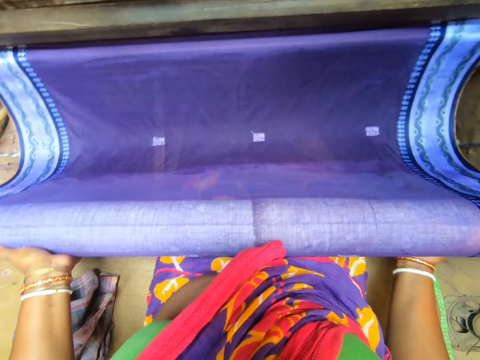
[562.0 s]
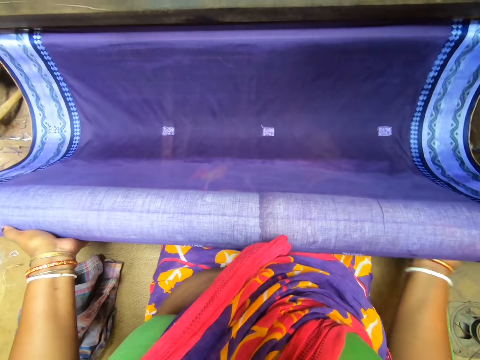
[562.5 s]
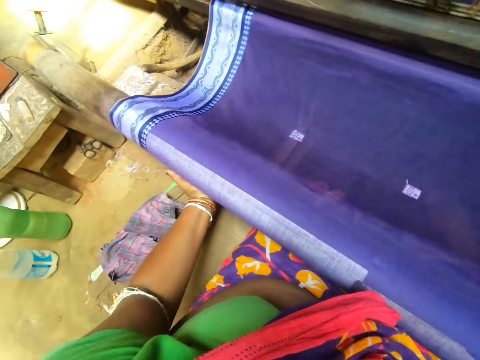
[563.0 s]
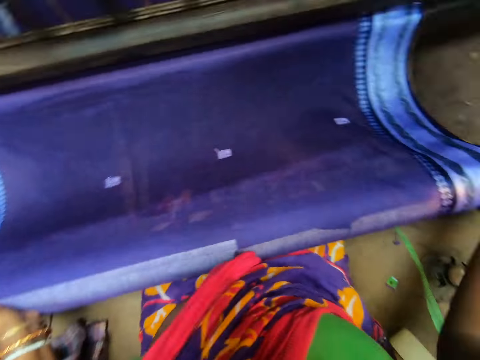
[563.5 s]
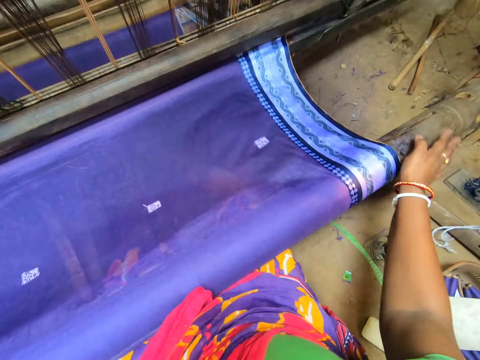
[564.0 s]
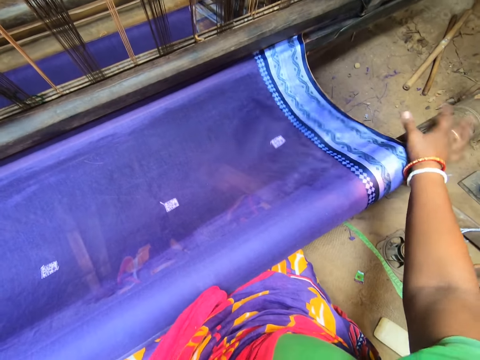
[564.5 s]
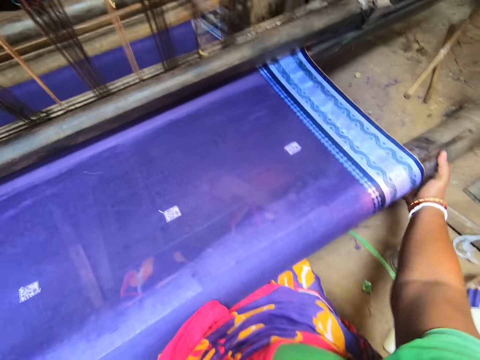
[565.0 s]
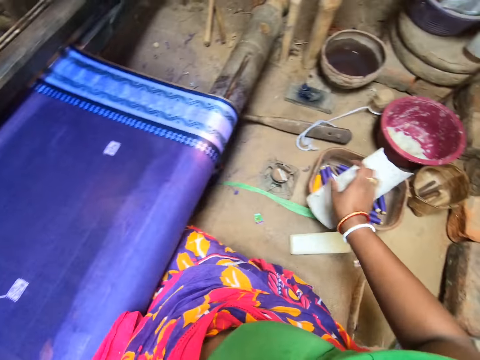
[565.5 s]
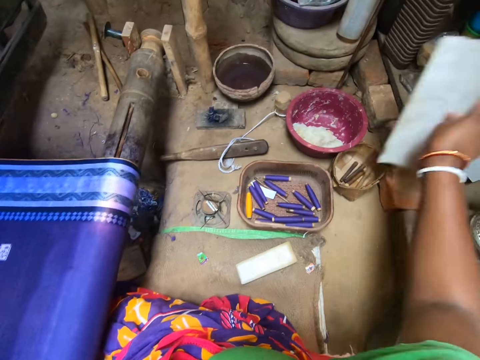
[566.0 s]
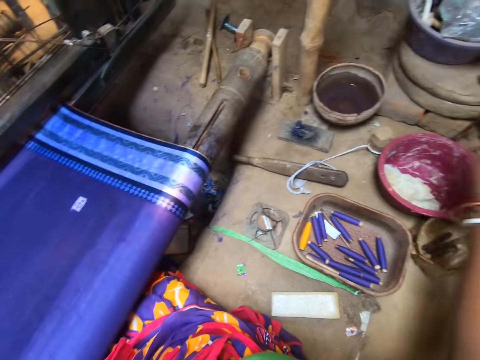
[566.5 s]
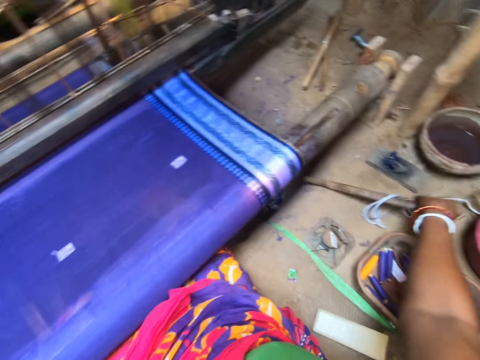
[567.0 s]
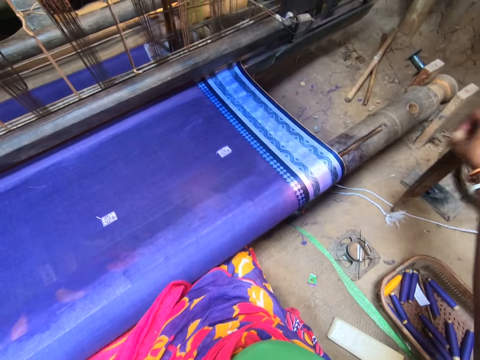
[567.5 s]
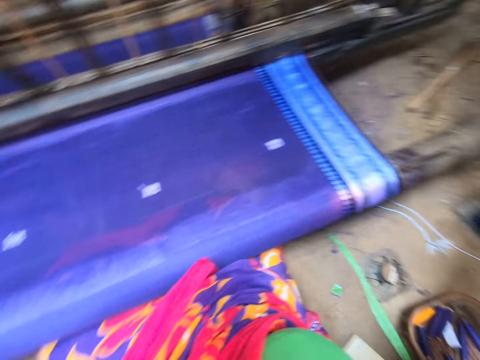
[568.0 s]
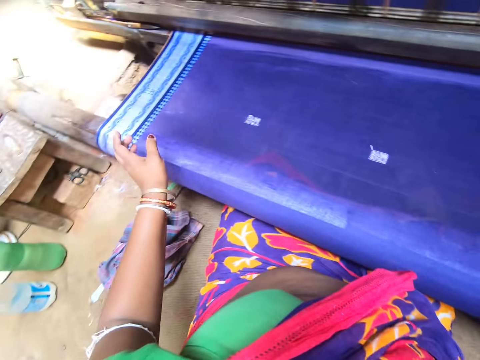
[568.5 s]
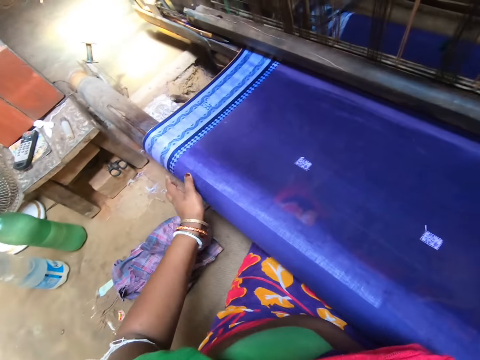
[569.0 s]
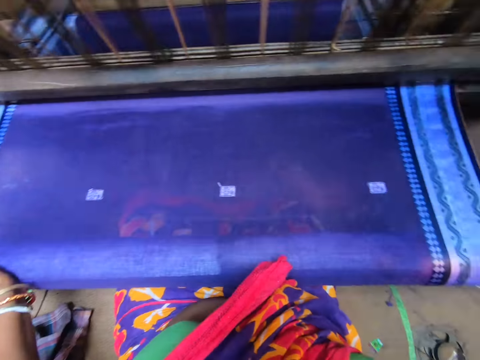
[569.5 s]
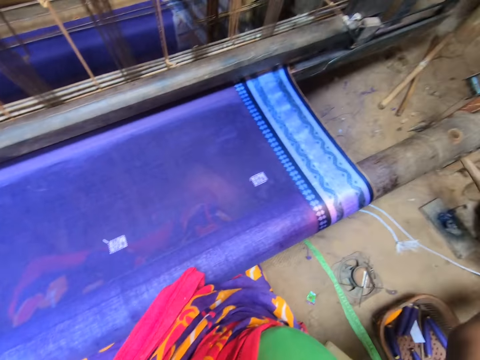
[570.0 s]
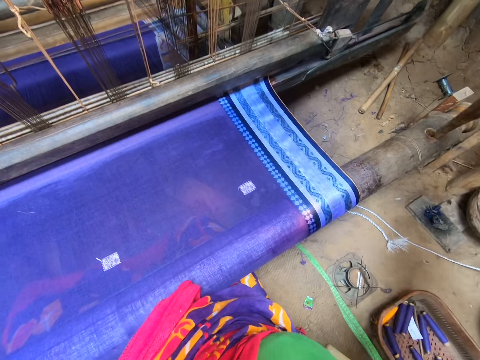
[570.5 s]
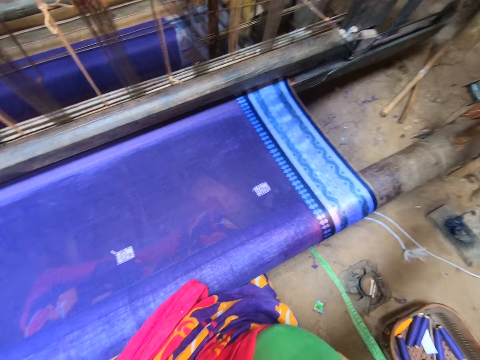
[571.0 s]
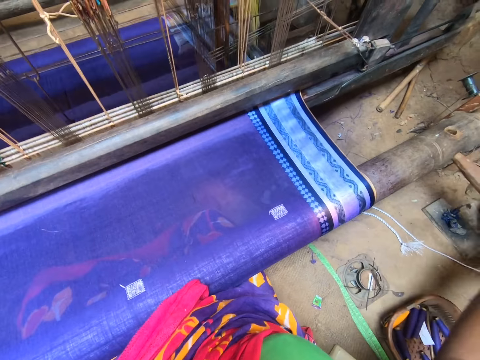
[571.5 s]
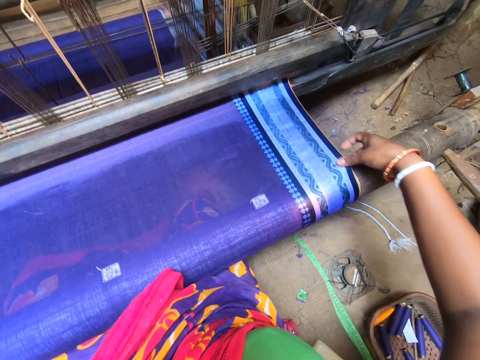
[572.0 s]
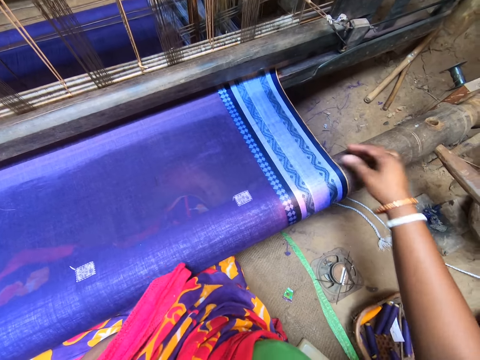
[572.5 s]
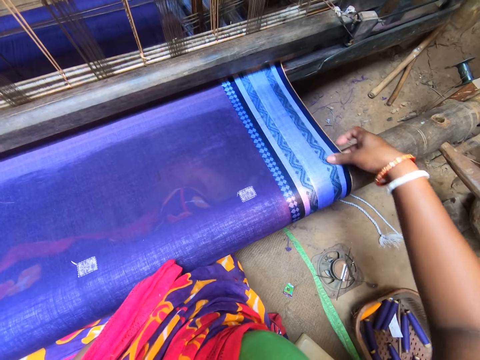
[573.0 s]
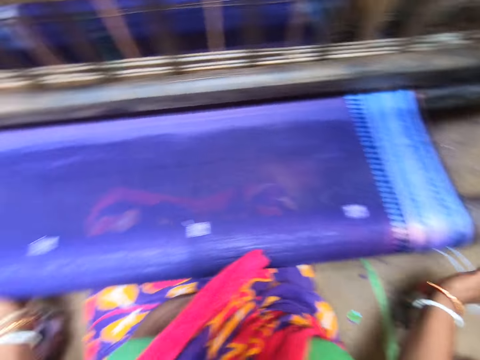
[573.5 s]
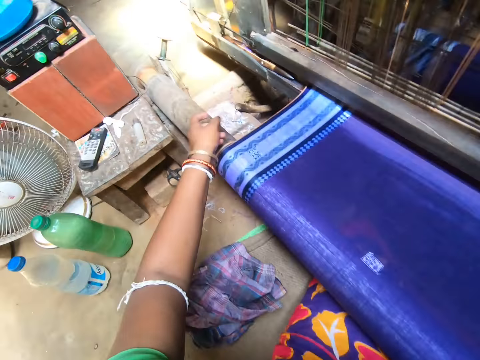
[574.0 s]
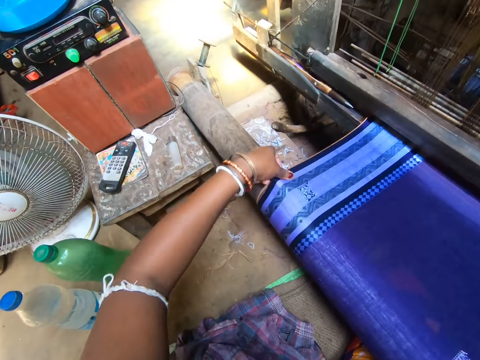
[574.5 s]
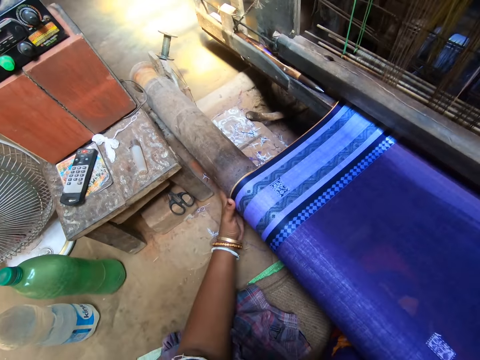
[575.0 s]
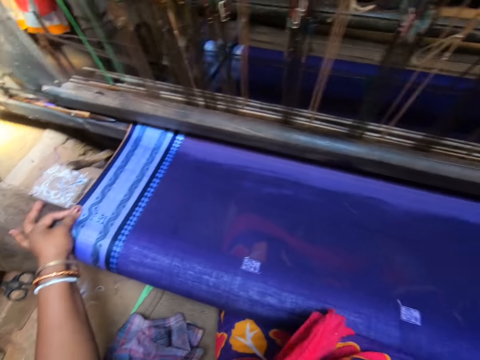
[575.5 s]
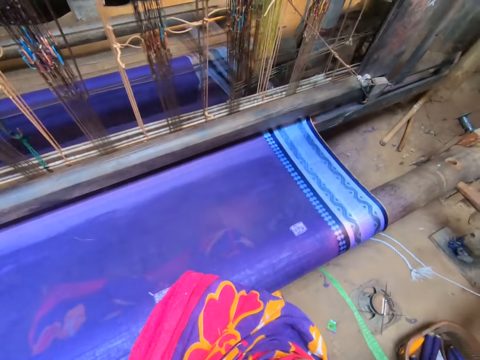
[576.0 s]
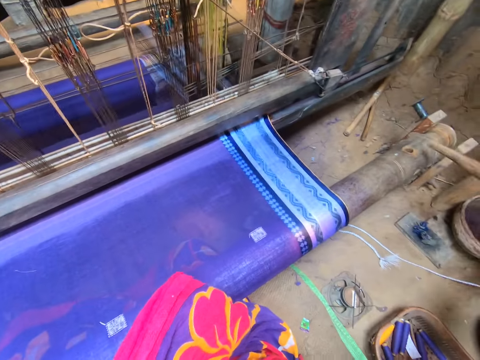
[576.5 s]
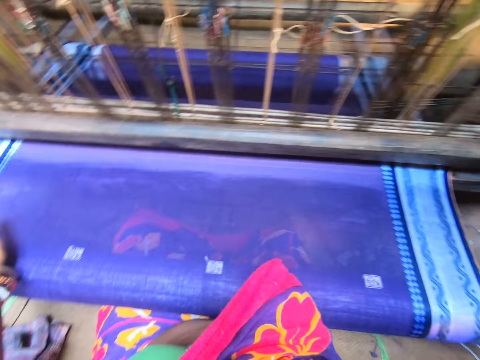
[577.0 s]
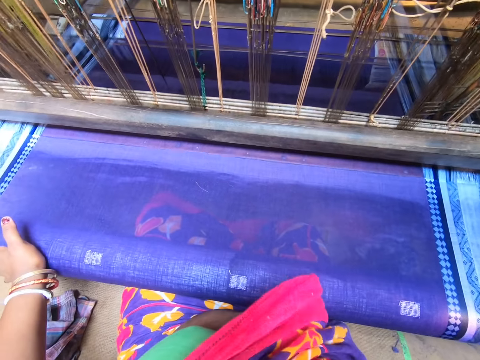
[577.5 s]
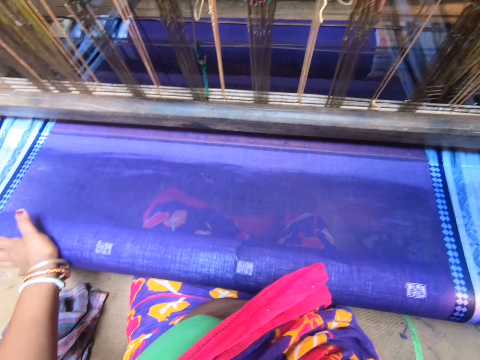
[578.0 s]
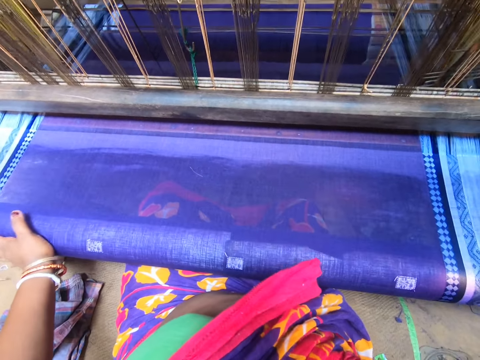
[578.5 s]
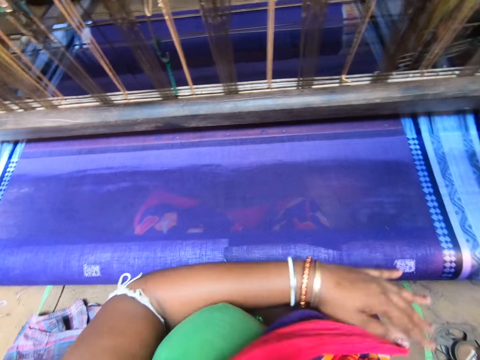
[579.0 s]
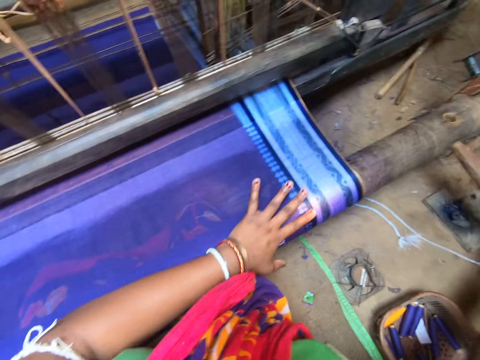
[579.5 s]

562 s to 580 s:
The camera wearer rotates a textile plotter wood. She adjusts a fabric with her hand. She rotates the textile plotter wood. She removes the paper from the ground with her right hand. She picks a plastic piece from the basket and drops the plastic piece on a brick. She picks a stick or piece of wood from the ground with her right hand. She fits the stick in the handloom with her right hand. She rolls the fabric on the handloom with her left hand. She holds the textile plotter wood with her left hand. She fits the piece of wood on the textile plotter wood. She rotates the textile plotter wood. She touches the fabric on the handloom with her right hand. She straightens the fabric with her right hand. She touches the fabric on the handloom with her left hand. She straightens the fabric with her left hand. She removes the piece of wood from the textile plotter wood. She sews the fabric with a textile plotter.

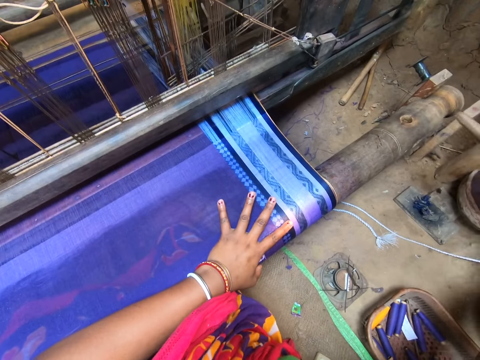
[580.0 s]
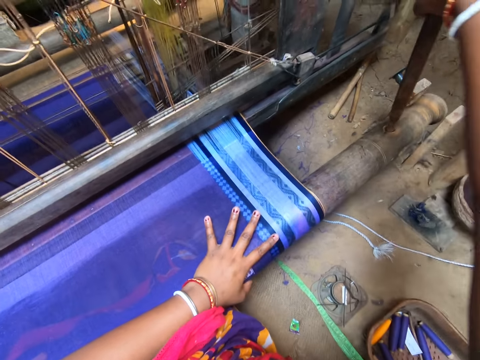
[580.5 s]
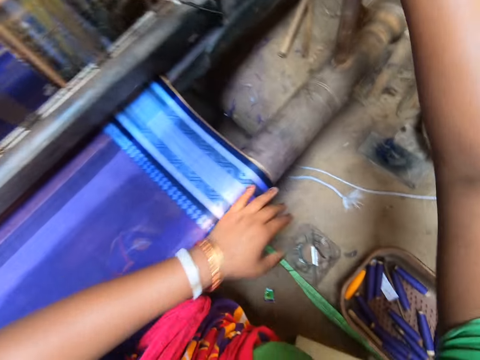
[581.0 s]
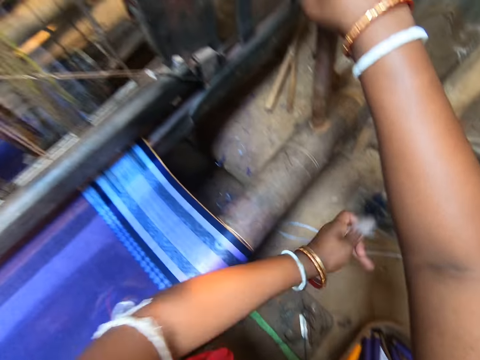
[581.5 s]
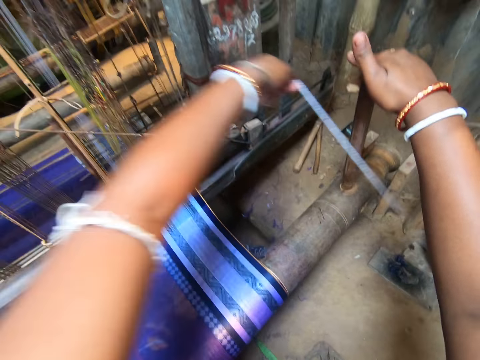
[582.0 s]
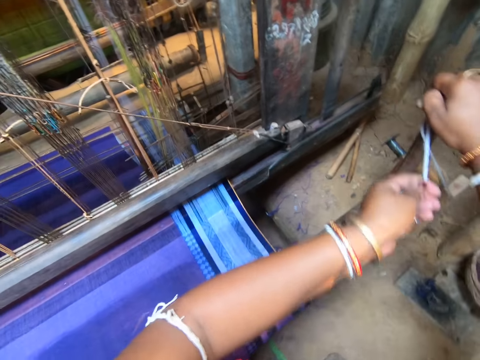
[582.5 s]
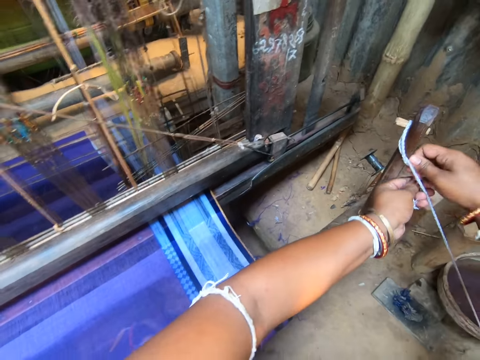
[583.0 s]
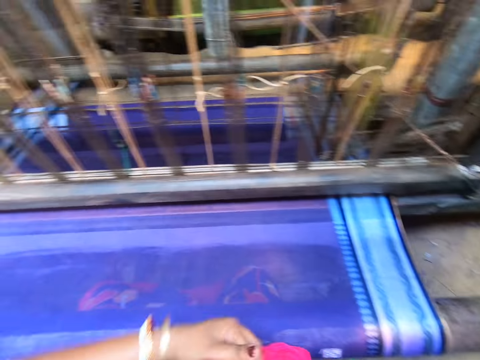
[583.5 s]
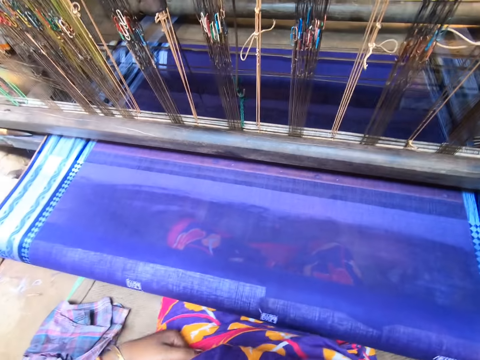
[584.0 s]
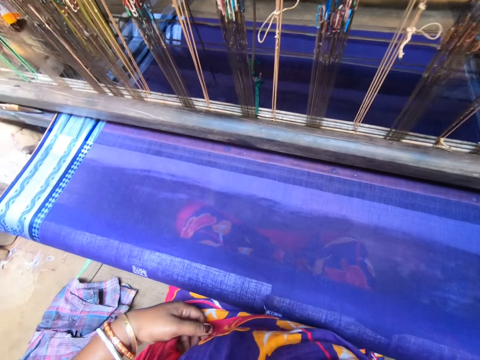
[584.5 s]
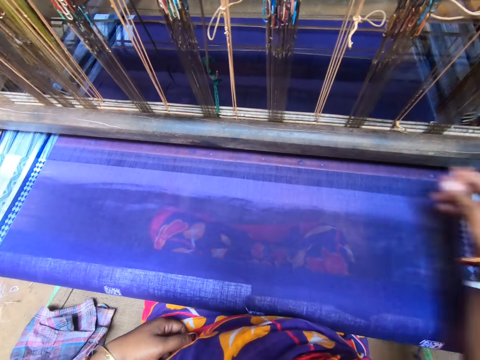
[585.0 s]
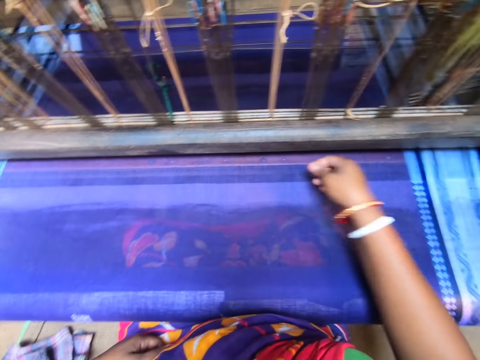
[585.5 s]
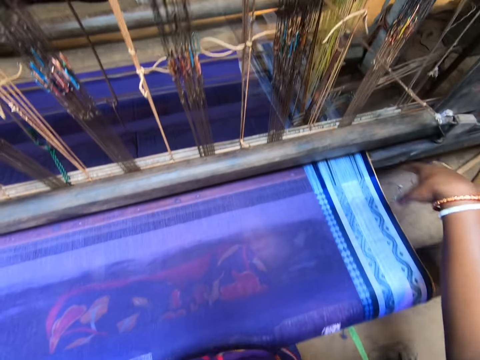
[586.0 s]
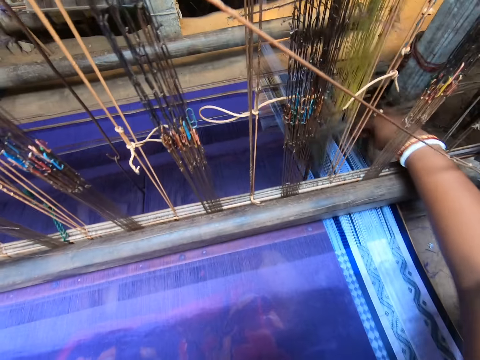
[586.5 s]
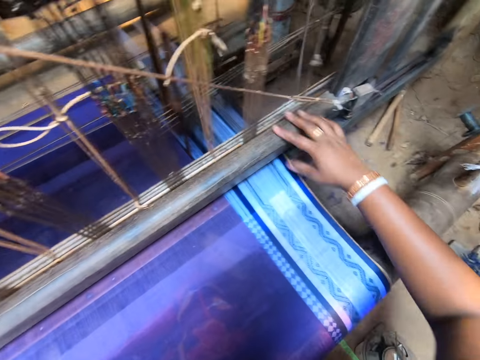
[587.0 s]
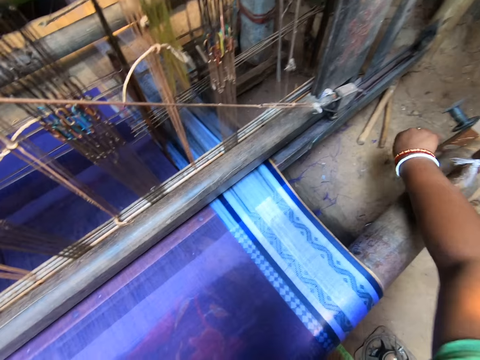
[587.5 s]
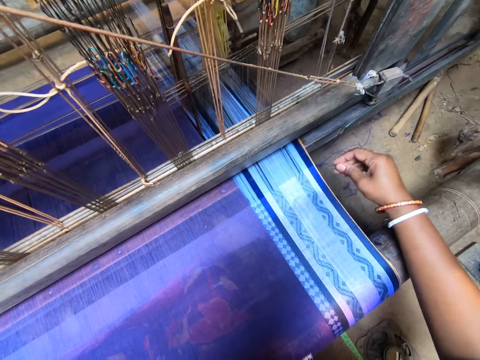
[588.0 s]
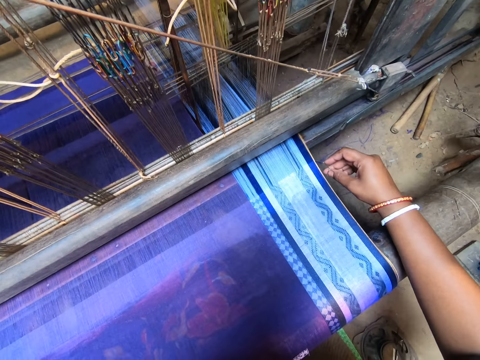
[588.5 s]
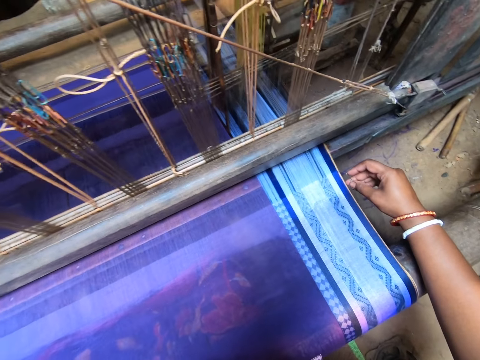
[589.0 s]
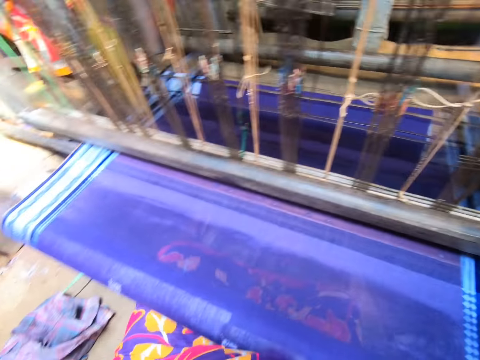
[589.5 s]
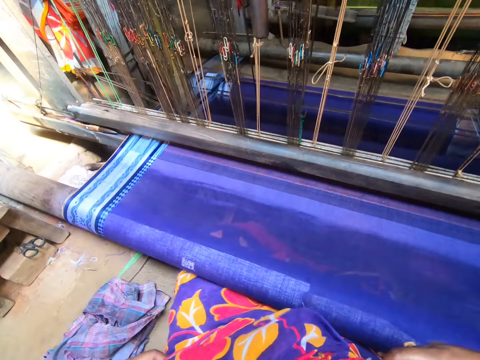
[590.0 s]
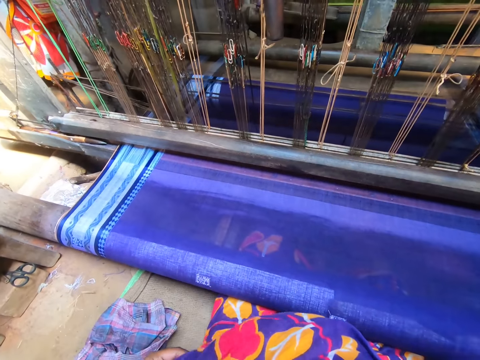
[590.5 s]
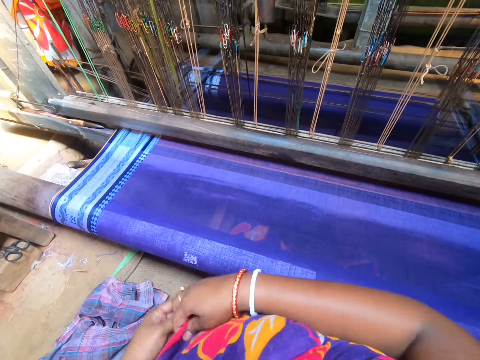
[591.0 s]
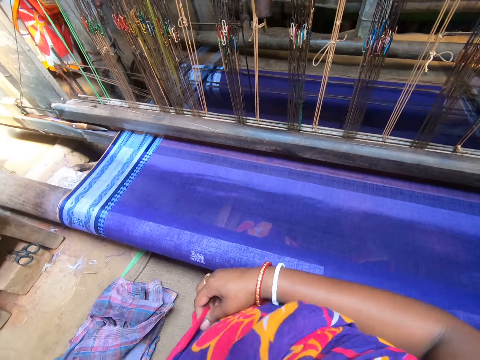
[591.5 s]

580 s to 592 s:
The camera wearer fits the stick on the handloom with her right hand. She picks a thread from the ground with her left hand. She wraps the thread around the stick on the handloom with her left hand. She holds the thread with her right hand. She adjusts her cloth with her left hand. She removes dirt from the fabric on the handloom with her right hand. She drops something on the floor. She adjusts some heald wires of the handloom with her right hand. She pushes something with her right hand. She connects a thread to the fabric on the handloom with her right hand. She pulls a string with her right hand. She hooks the fabric with the string. She adjusts her cloth with both hands.
